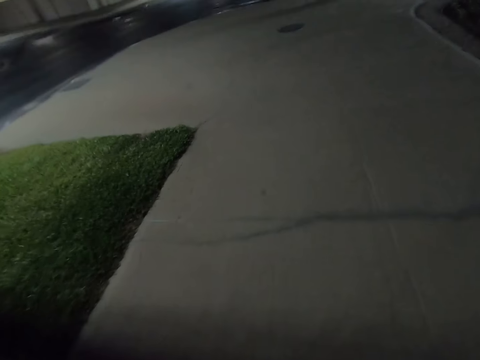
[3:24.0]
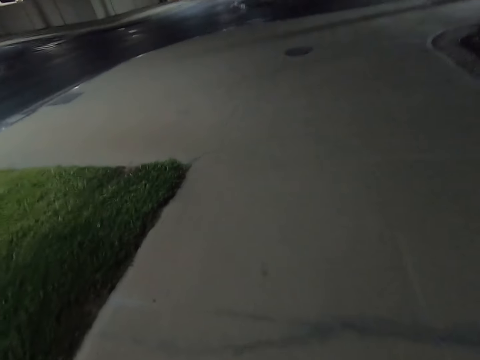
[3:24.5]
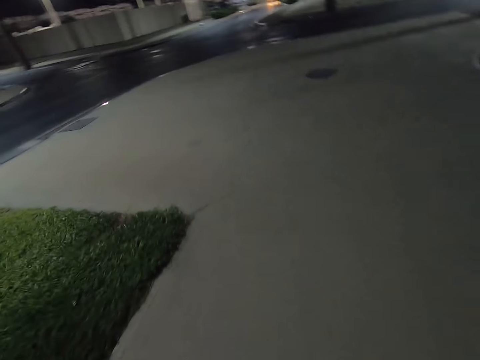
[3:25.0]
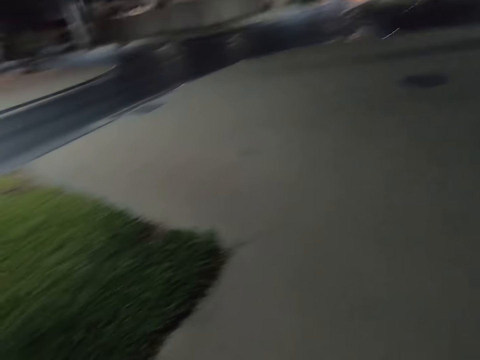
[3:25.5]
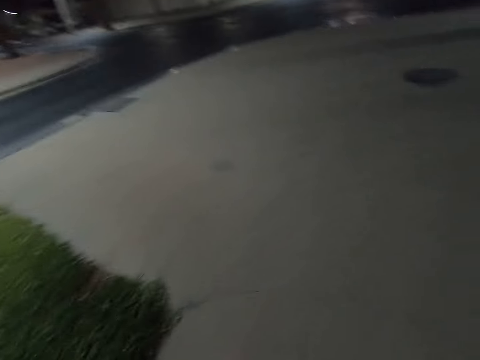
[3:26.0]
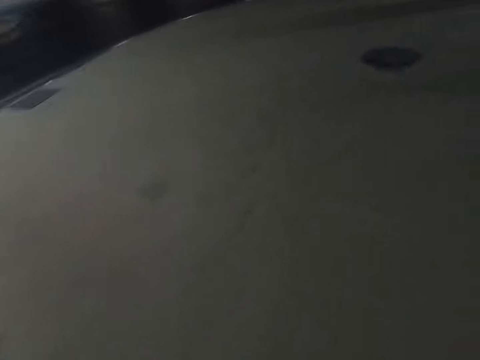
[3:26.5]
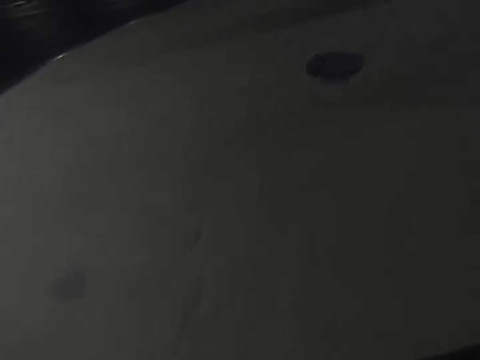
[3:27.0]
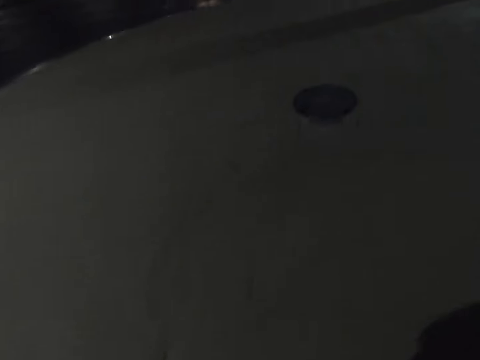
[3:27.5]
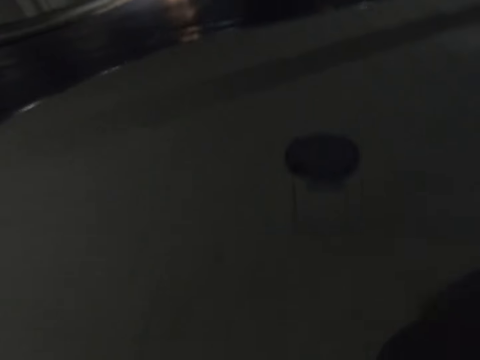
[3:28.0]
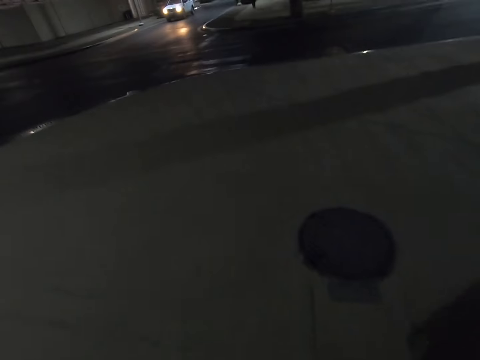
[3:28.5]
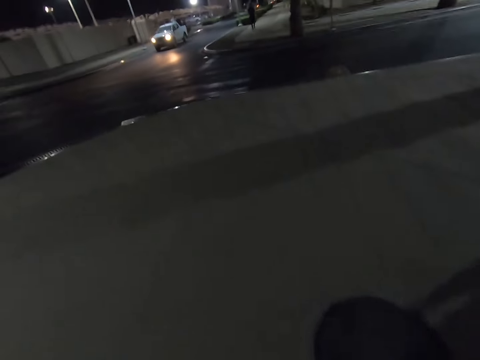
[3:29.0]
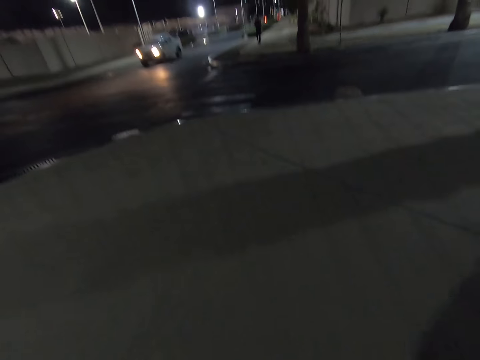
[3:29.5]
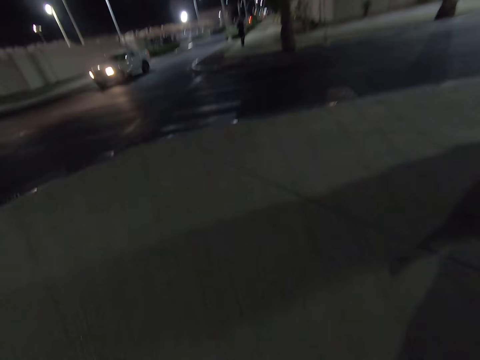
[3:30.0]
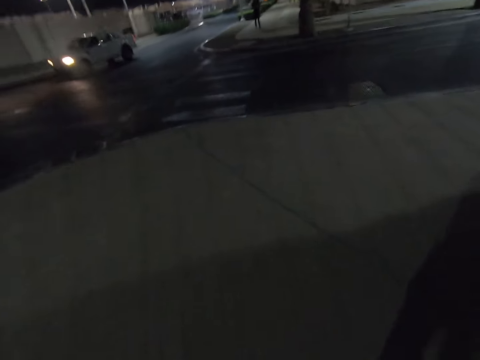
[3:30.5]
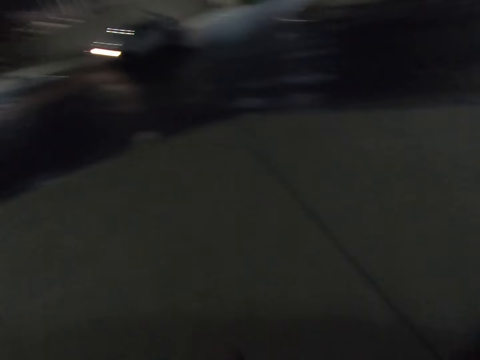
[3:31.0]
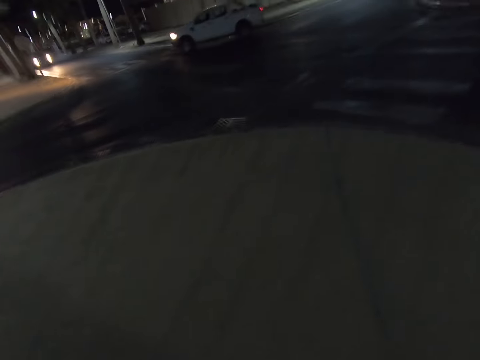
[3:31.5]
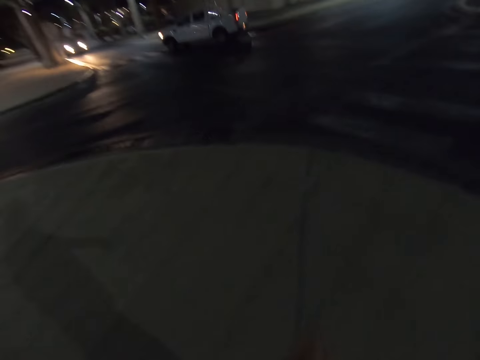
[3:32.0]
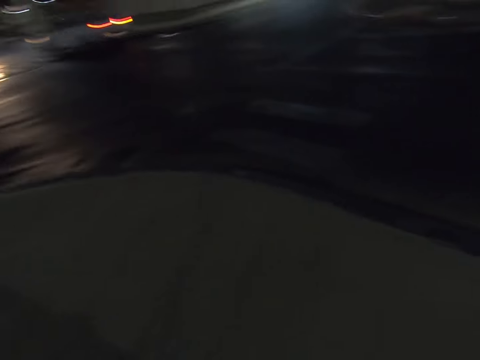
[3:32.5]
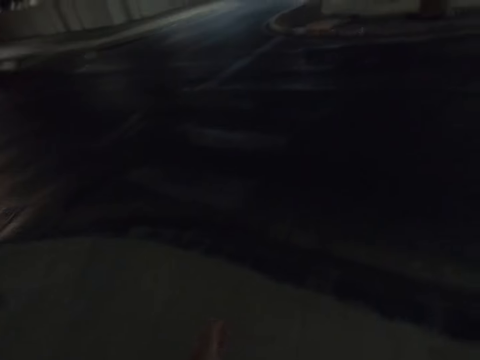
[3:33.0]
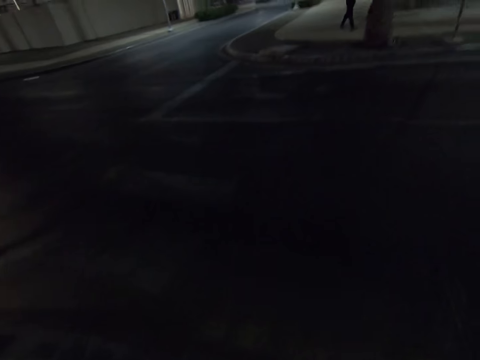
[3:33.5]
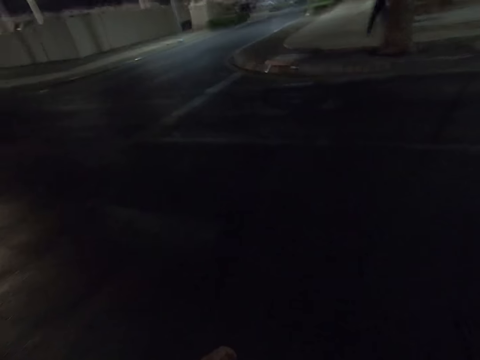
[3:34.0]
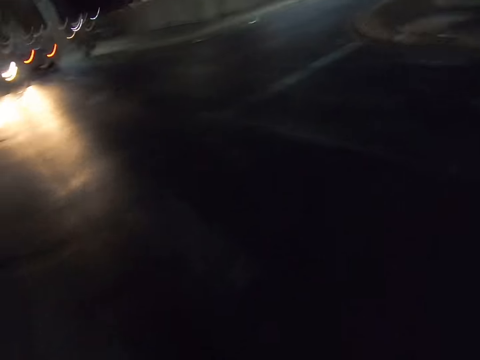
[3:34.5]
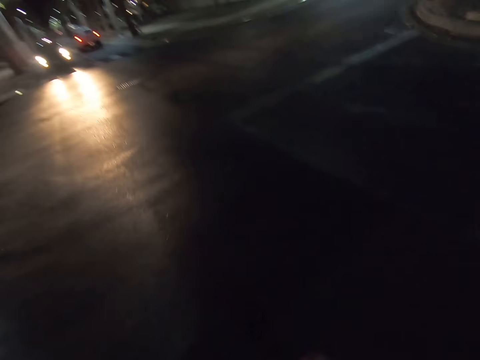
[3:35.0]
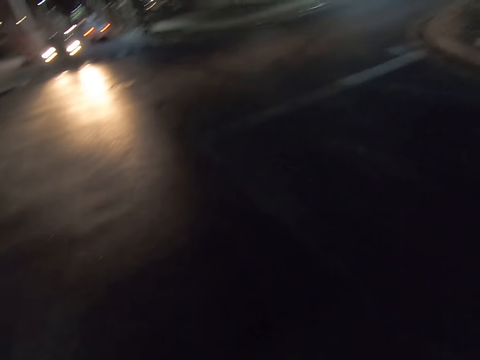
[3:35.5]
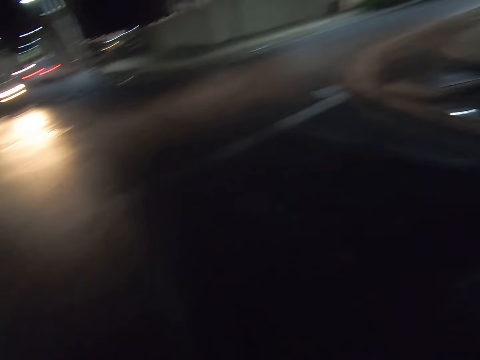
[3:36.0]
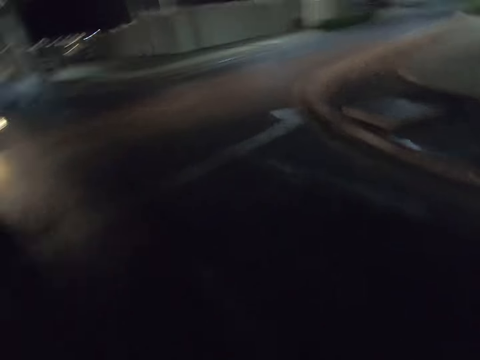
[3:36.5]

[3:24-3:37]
The camera wearer walks towards a T junction. They cross the road.

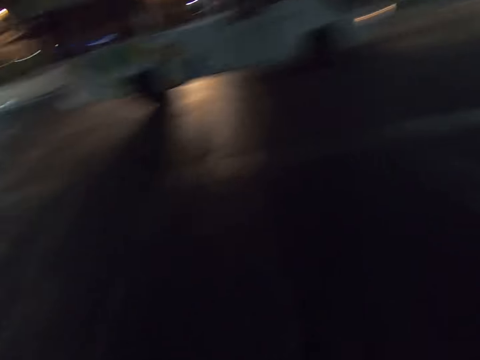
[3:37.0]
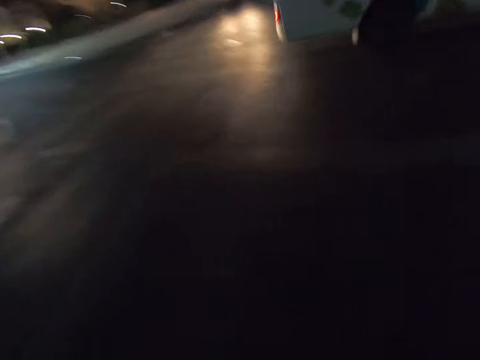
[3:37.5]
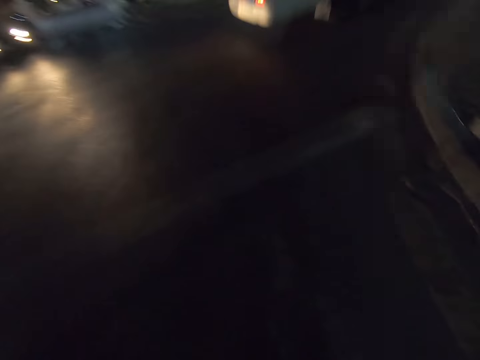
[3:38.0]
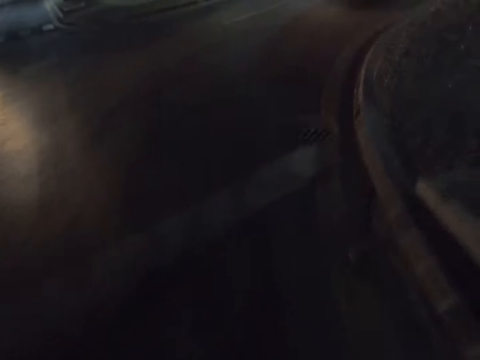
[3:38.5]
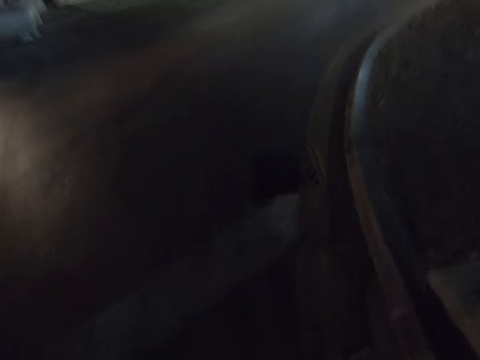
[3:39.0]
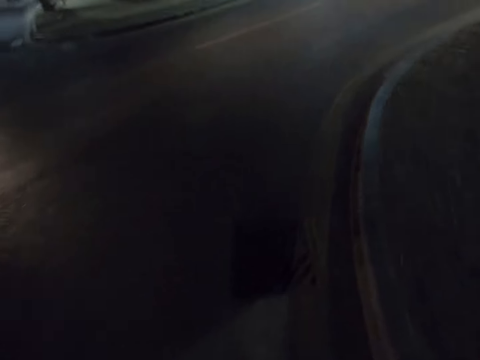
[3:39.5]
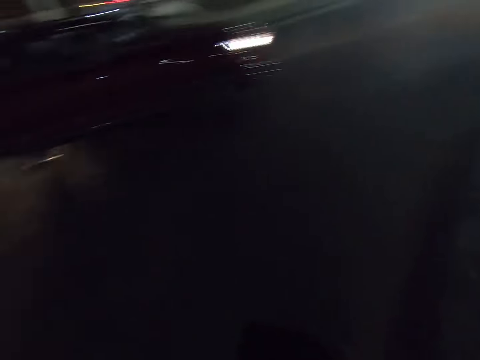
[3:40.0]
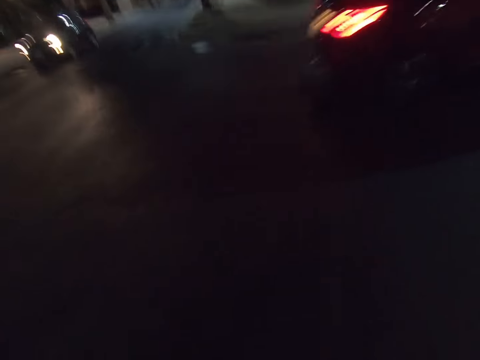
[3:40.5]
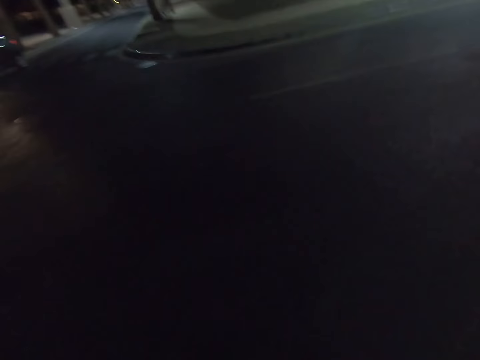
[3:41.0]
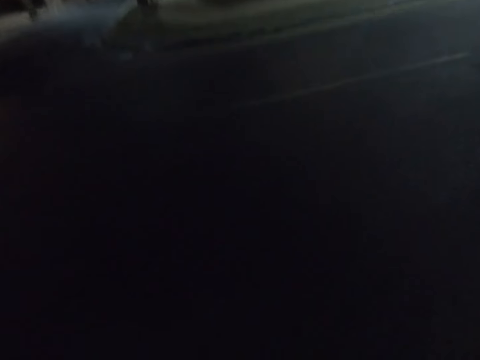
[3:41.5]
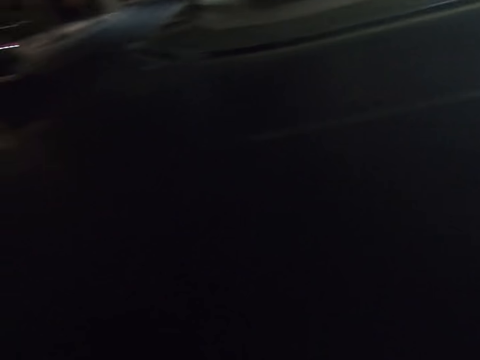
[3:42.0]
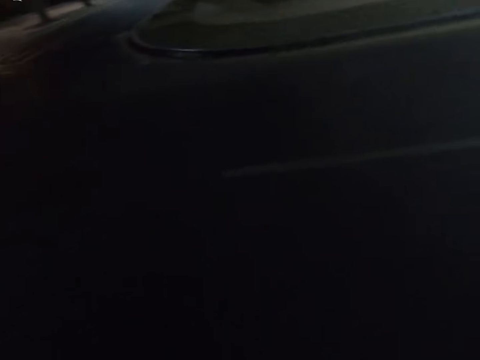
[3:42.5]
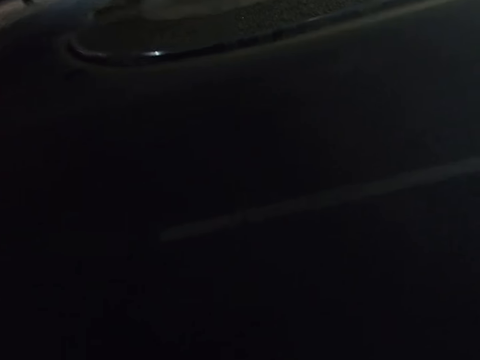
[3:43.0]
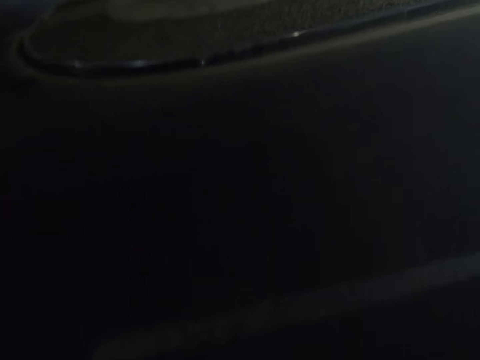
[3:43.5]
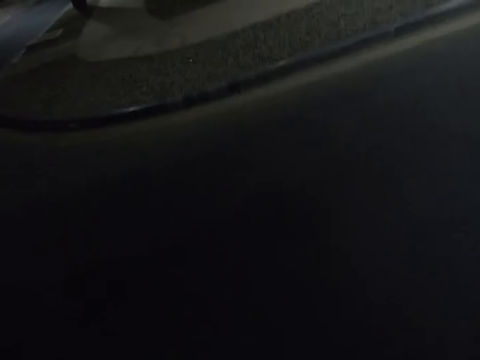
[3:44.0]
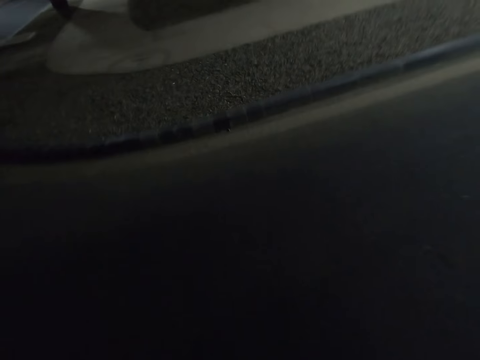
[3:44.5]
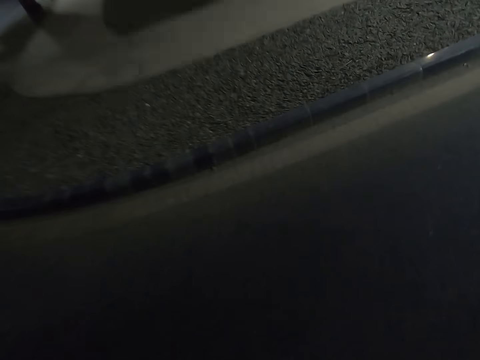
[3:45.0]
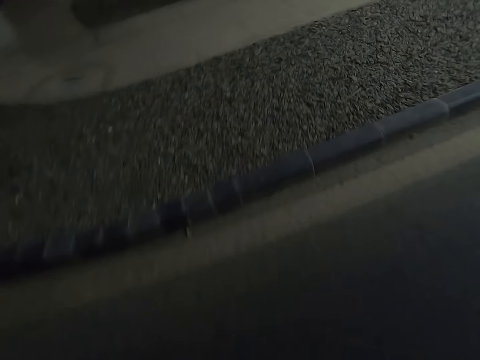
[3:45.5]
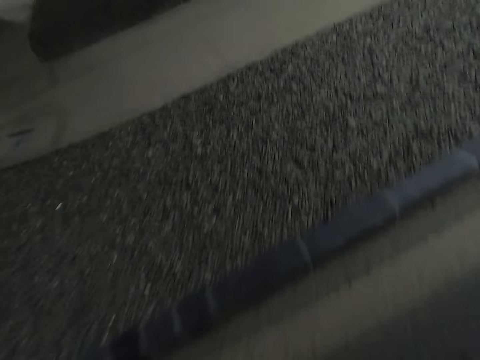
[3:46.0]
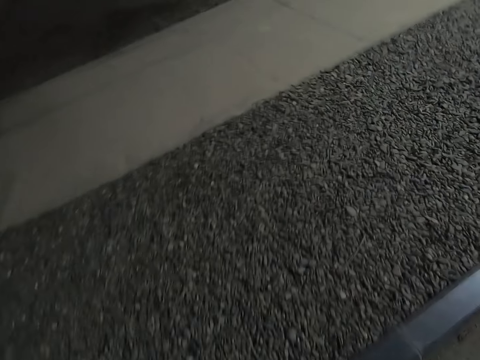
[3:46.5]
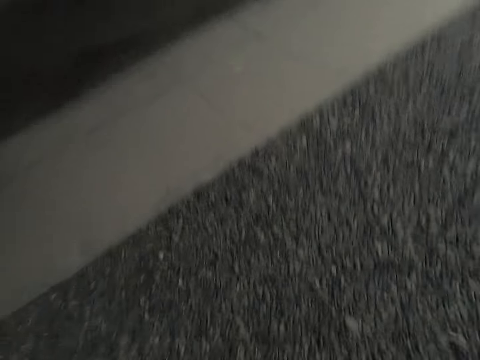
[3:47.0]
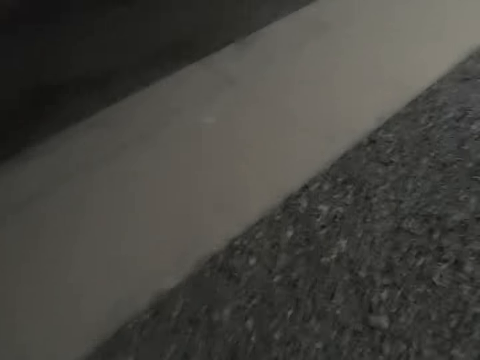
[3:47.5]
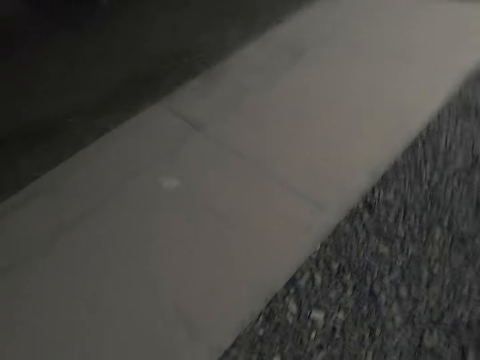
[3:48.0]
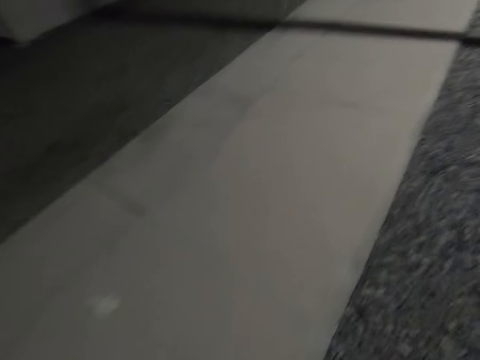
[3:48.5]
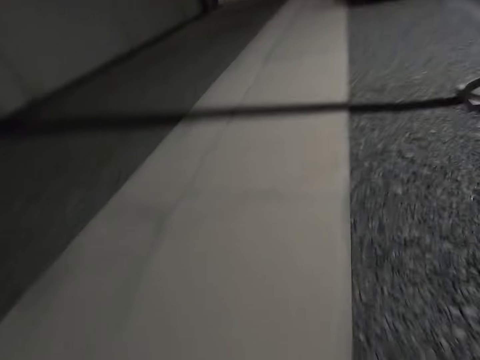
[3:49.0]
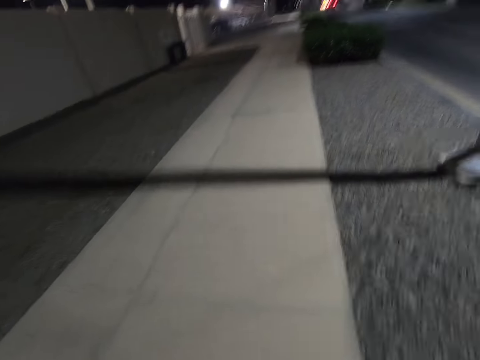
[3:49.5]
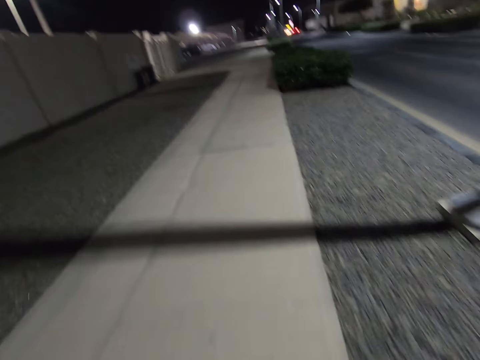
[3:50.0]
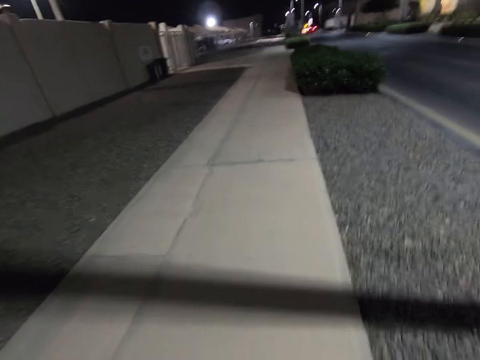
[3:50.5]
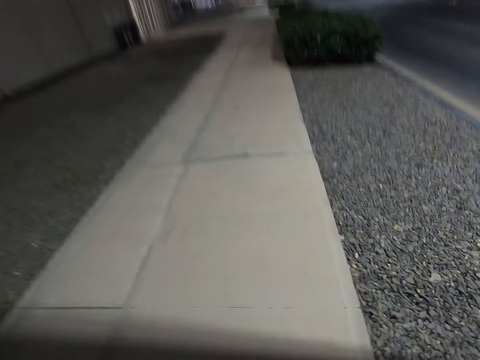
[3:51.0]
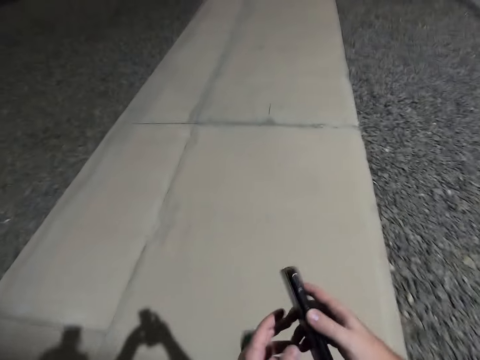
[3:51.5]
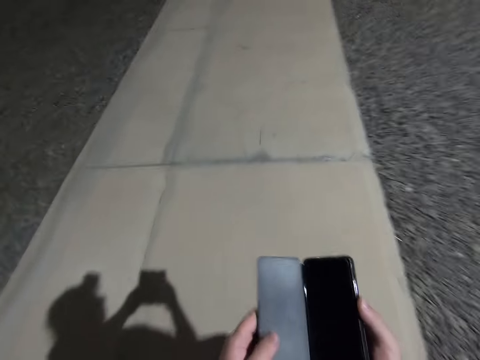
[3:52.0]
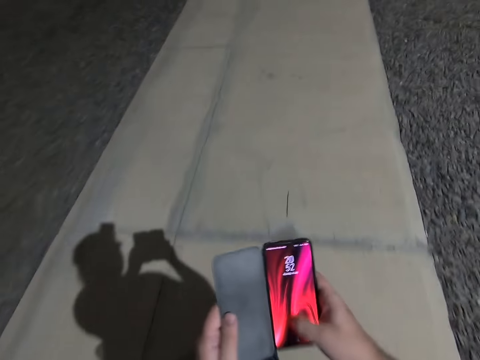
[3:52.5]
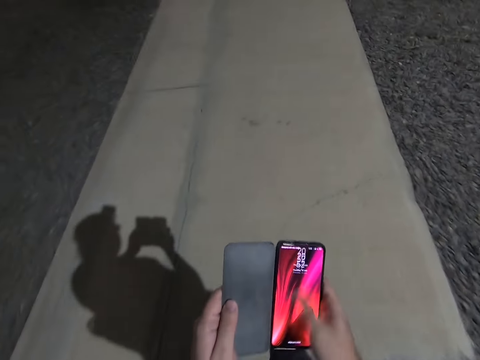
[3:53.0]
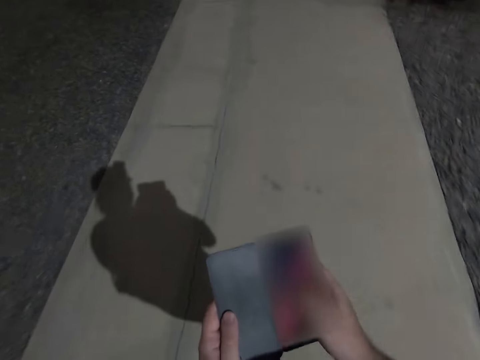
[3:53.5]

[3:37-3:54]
Another white car drives past. The camera wearer is crossing the road. A red car drives past. The camera wearer crosses the road. They walk on another street and operate the phone with both hands.
